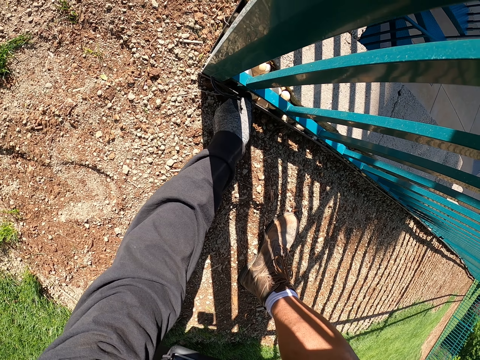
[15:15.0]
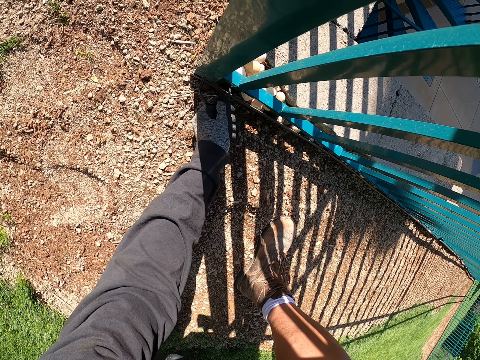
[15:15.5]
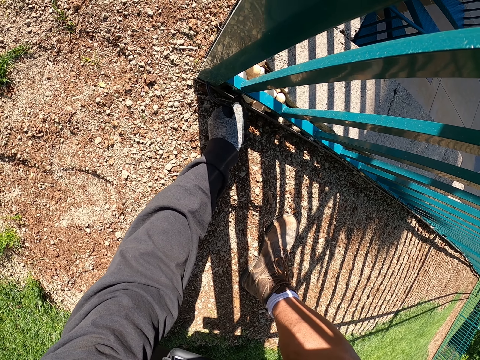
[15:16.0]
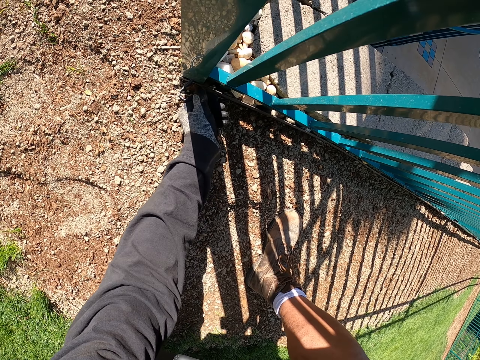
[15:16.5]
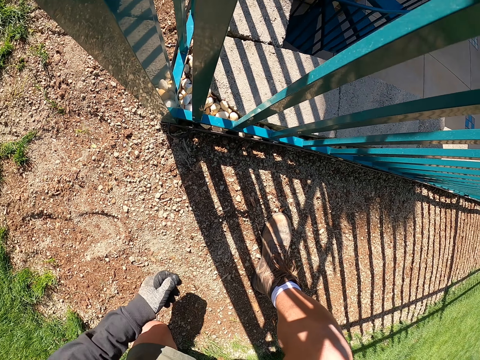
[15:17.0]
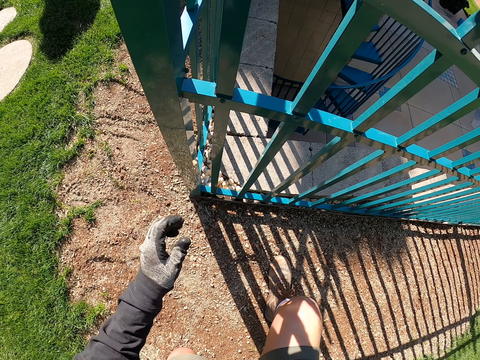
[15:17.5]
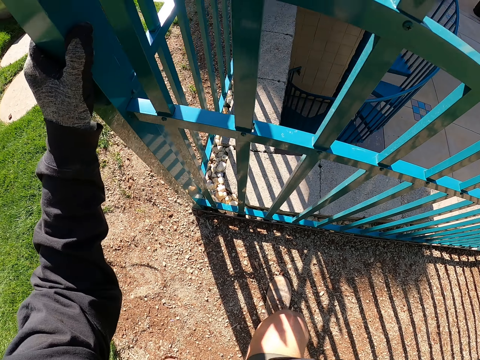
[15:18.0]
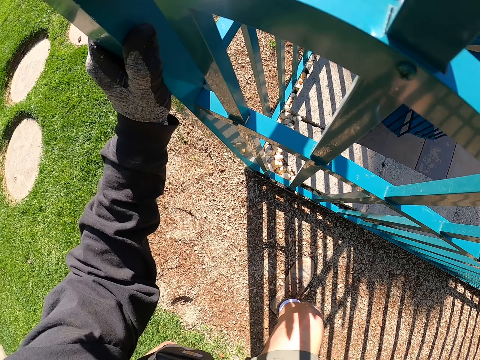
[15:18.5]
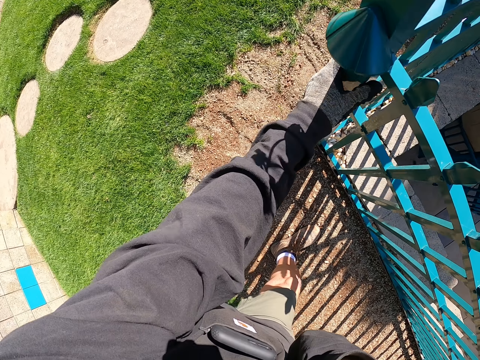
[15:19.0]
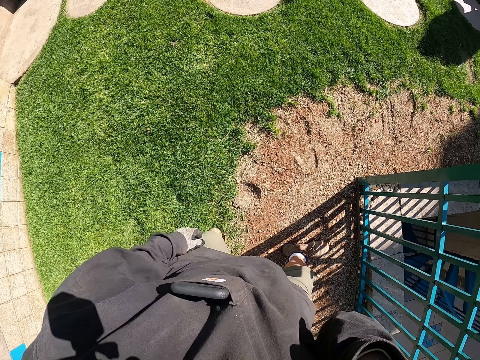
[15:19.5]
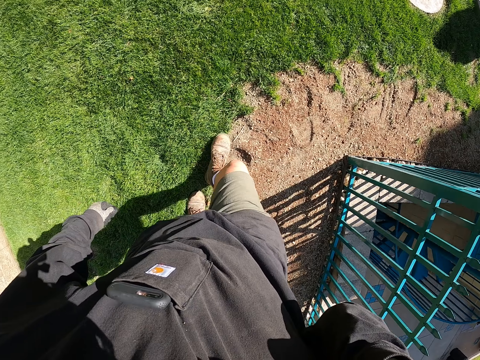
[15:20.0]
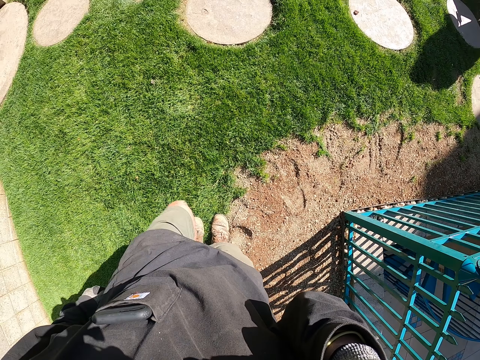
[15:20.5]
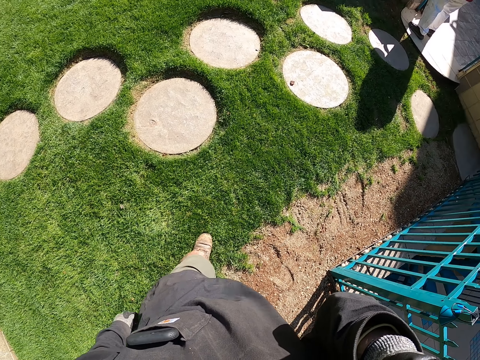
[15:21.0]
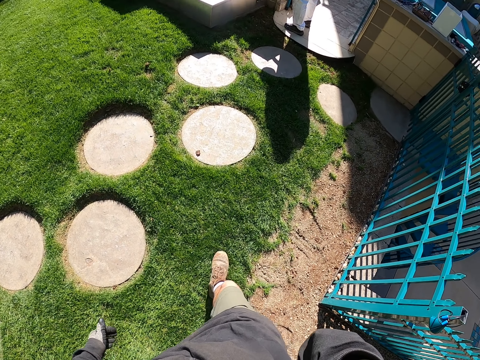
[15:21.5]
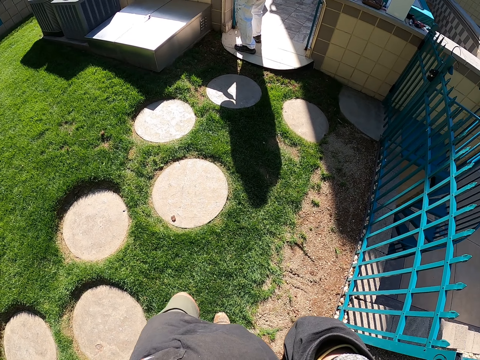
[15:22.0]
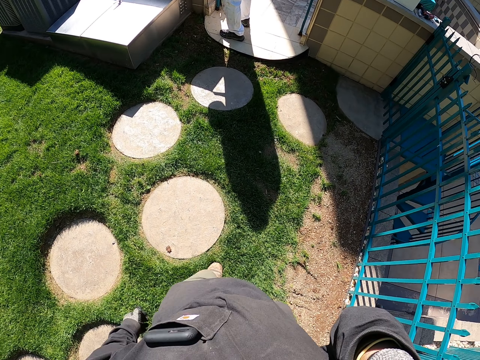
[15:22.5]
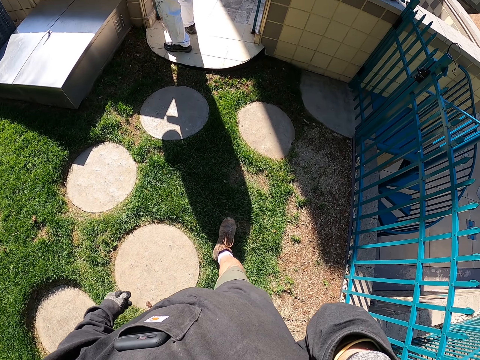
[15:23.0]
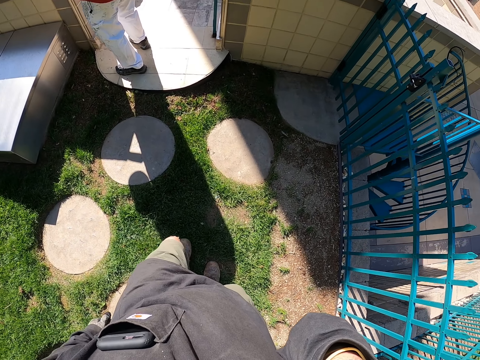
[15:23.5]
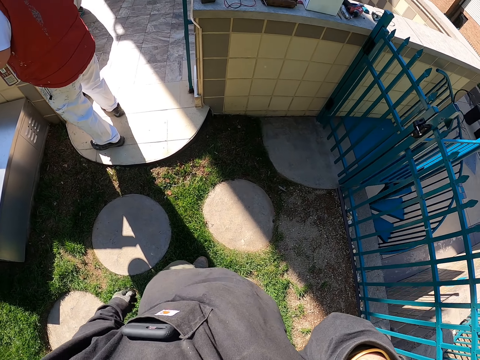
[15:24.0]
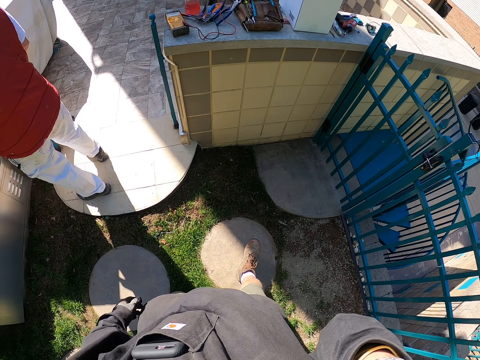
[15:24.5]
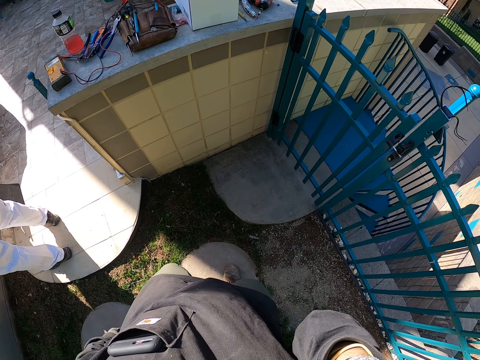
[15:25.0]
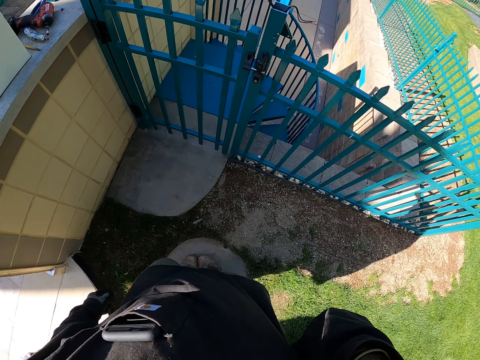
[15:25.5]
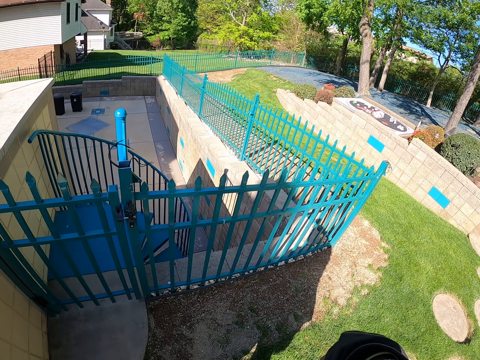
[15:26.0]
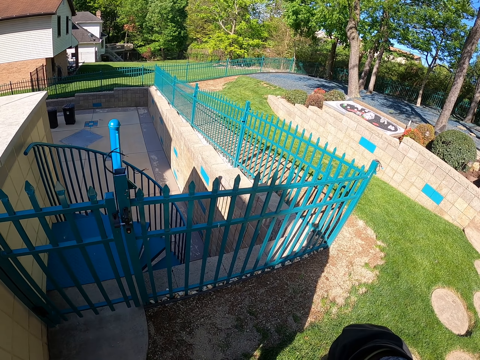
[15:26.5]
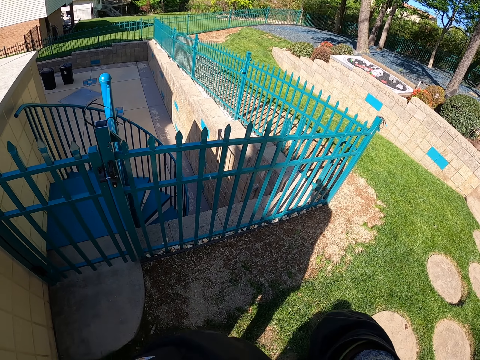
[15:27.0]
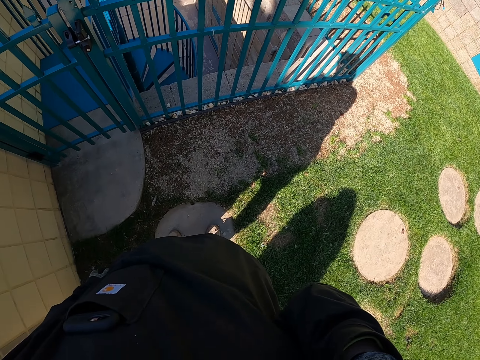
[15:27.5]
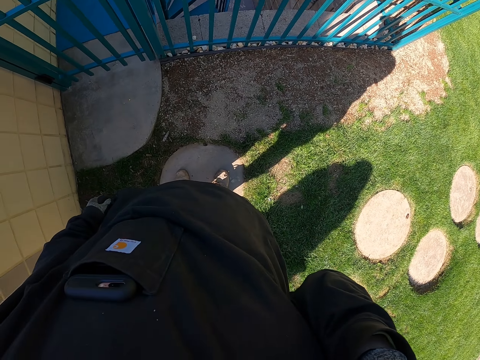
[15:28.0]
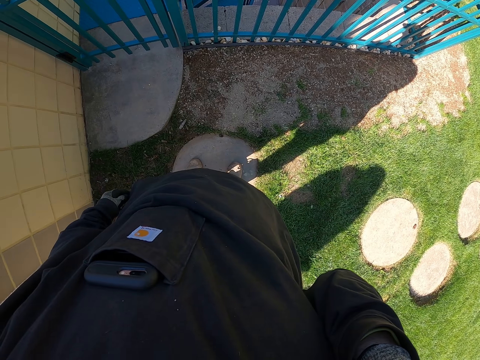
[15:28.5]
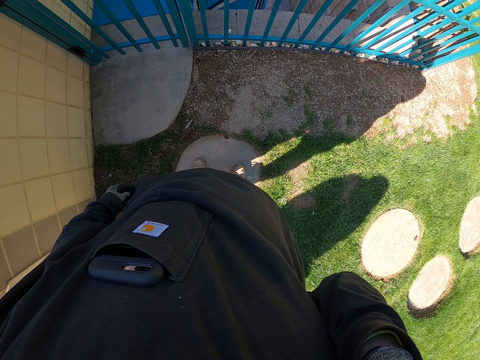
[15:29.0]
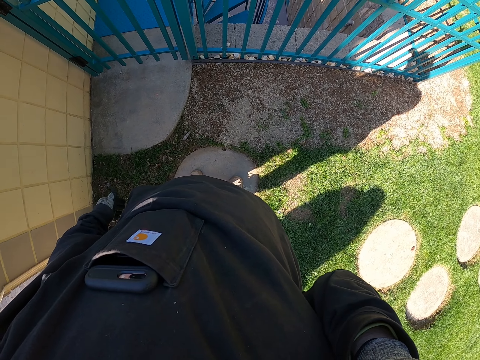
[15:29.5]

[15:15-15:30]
The camera wearer stands. They touch a post. They walk to the wall and walk around the compound. They stand beside the wall.

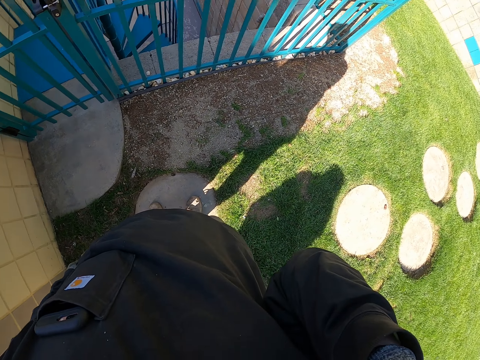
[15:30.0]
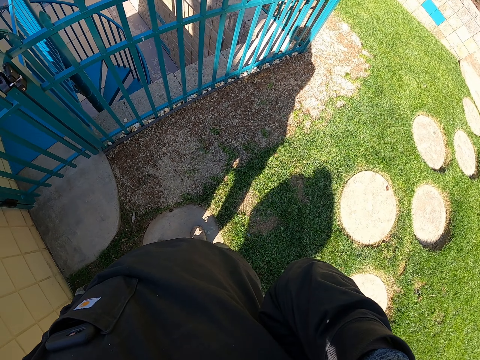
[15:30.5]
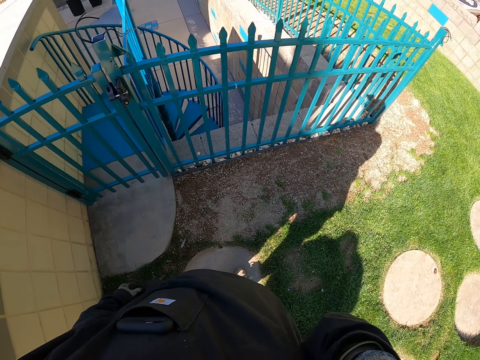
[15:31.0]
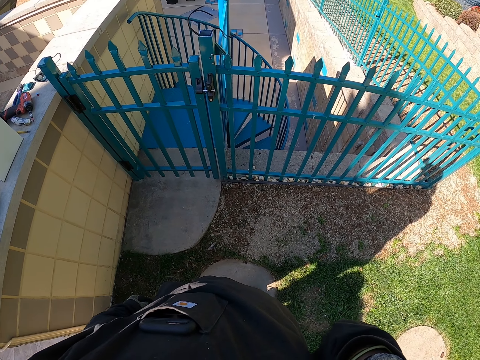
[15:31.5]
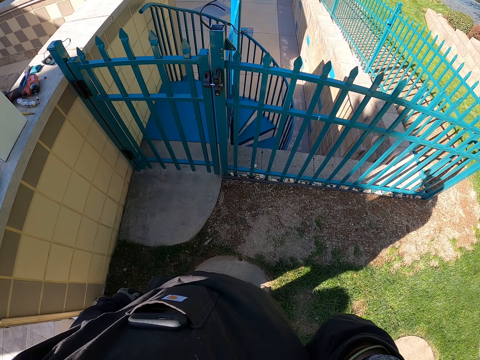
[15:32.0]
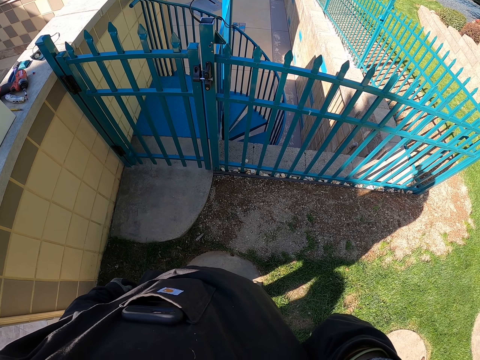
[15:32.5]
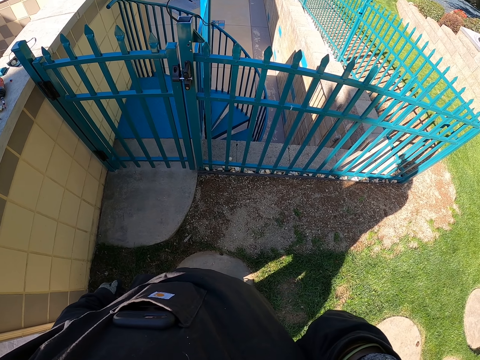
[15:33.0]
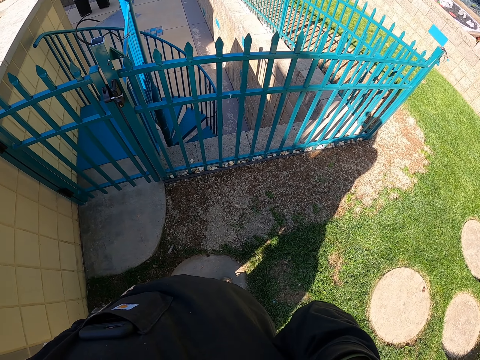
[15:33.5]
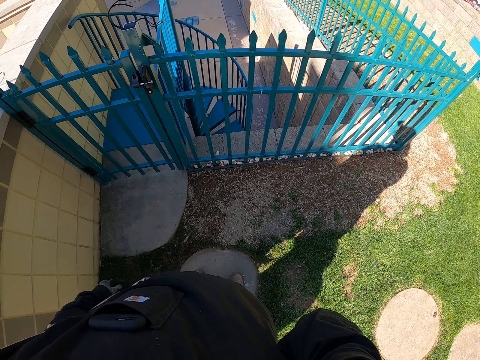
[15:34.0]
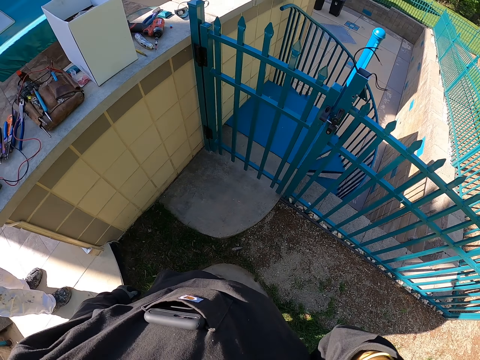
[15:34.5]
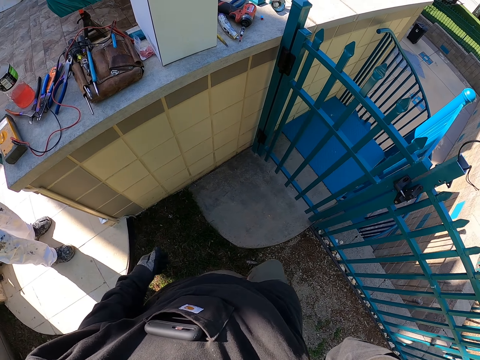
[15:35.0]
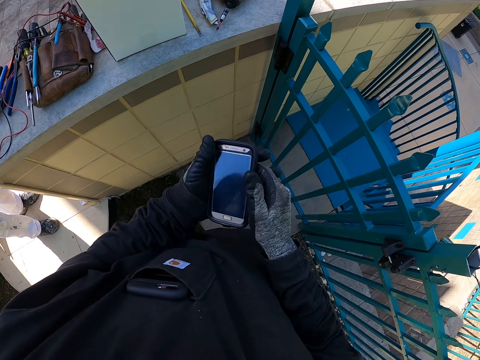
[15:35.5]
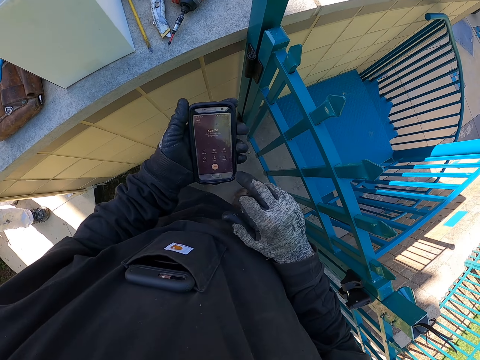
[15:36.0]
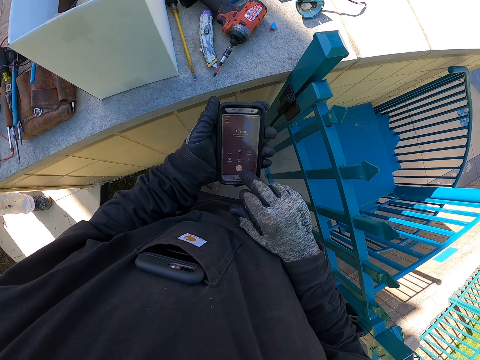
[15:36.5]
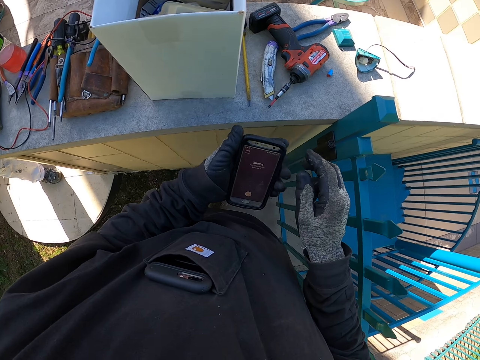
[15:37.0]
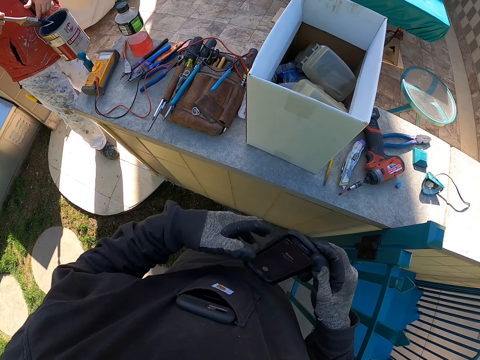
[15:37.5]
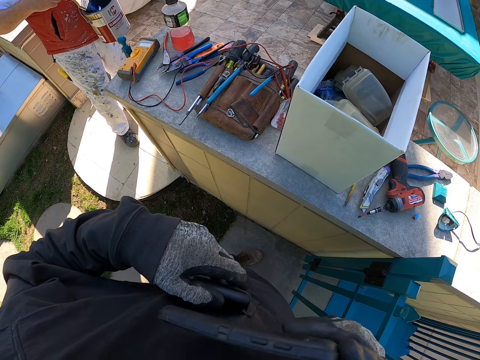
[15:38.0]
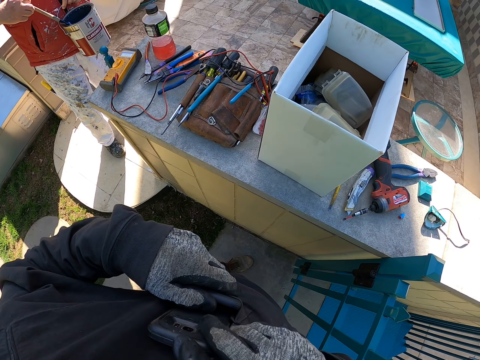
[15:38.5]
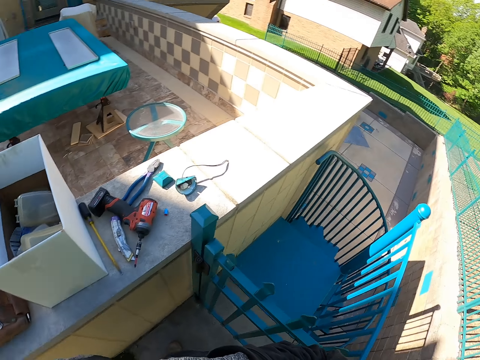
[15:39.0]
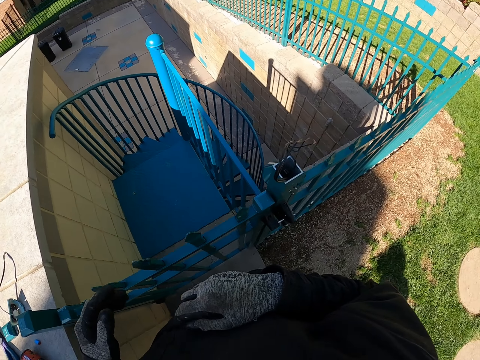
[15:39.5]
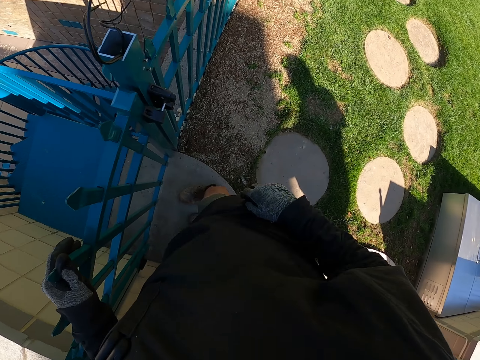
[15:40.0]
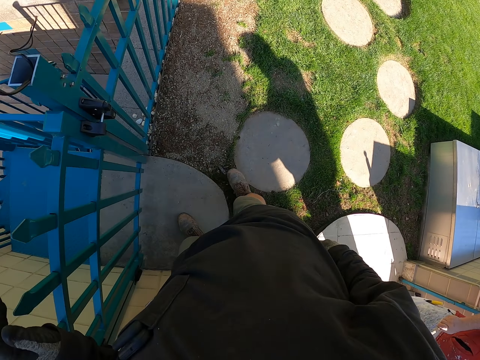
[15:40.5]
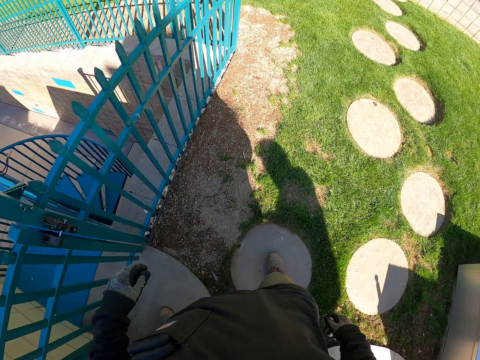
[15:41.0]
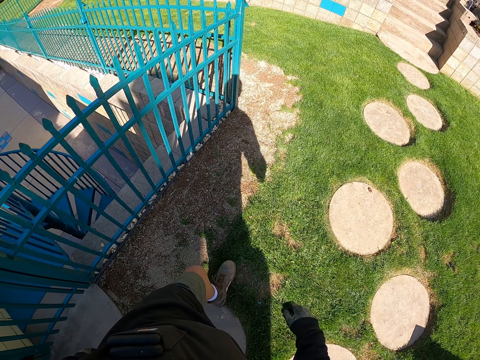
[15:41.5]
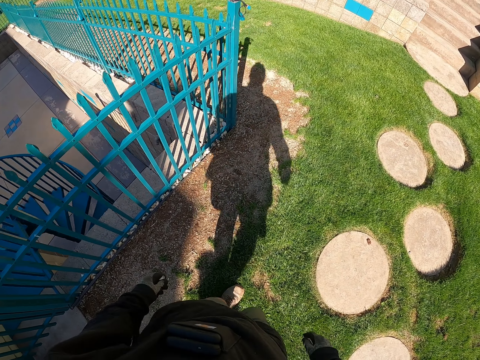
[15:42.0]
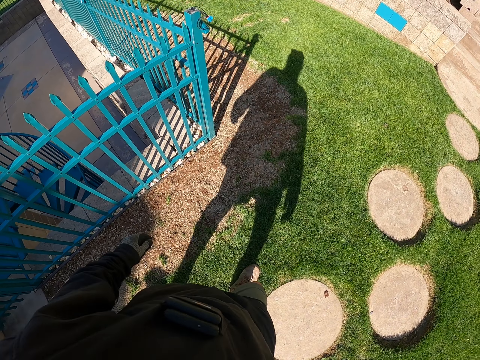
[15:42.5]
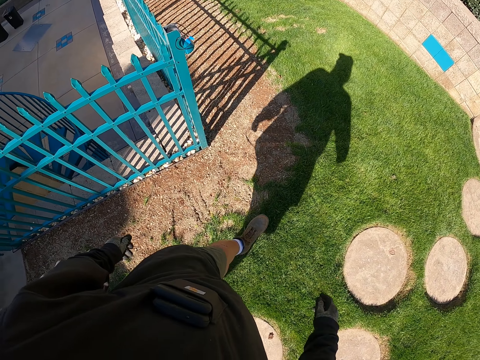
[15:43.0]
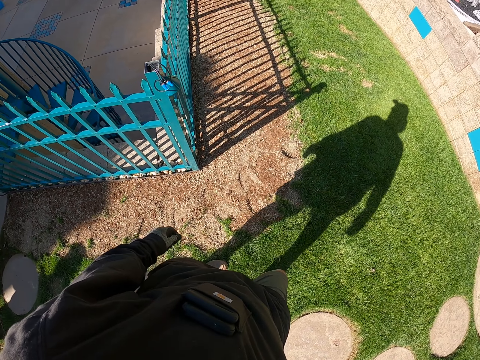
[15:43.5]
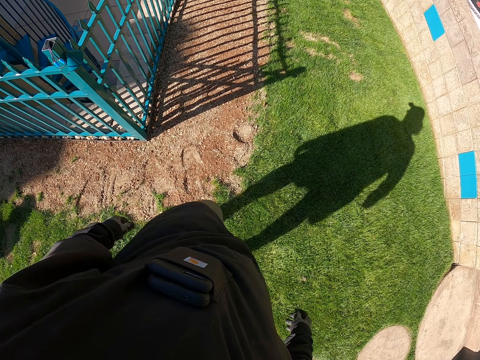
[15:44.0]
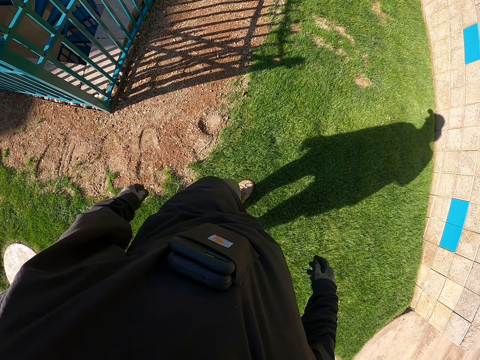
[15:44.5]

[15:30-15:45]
The camera wearer looks around. They pick up the phone. They operate the phone. They hold the phone. They put the phone in the pocket. They look around. They walk along the fence and walk around the compound.
